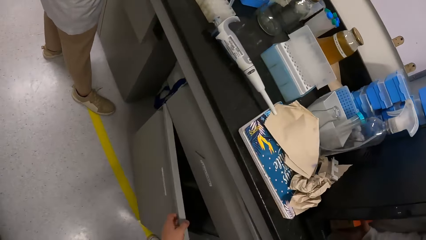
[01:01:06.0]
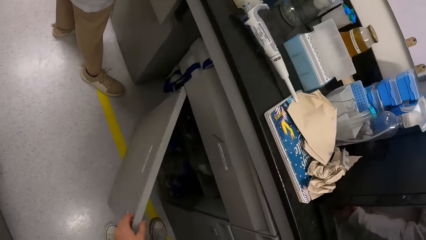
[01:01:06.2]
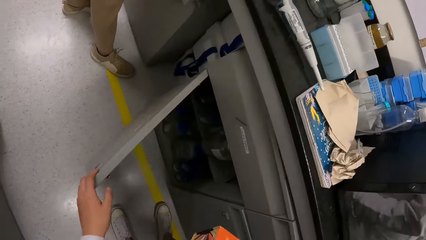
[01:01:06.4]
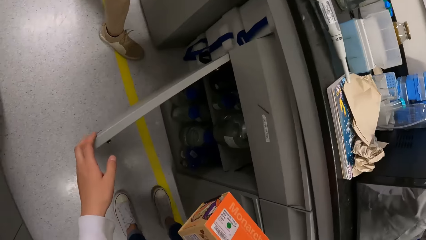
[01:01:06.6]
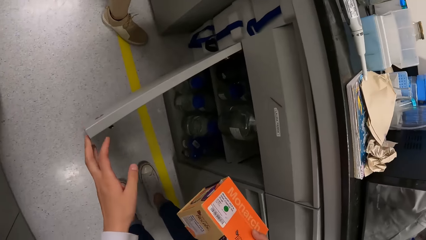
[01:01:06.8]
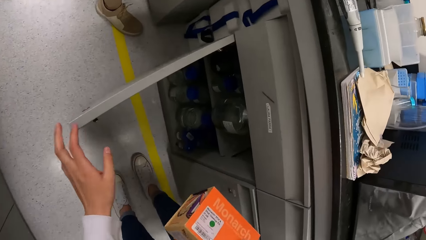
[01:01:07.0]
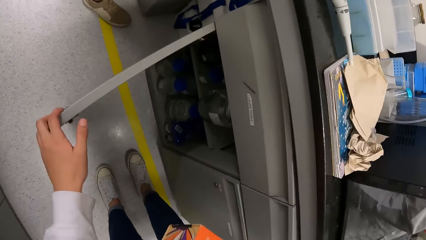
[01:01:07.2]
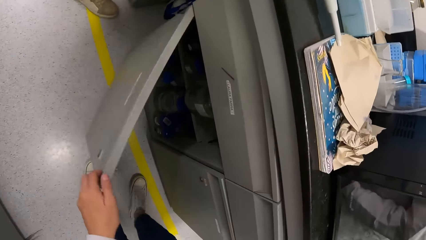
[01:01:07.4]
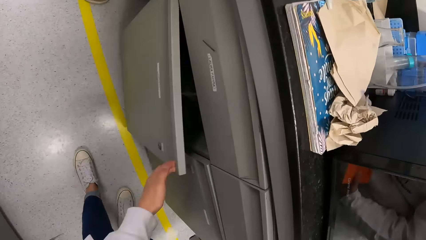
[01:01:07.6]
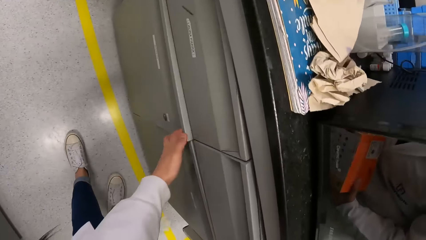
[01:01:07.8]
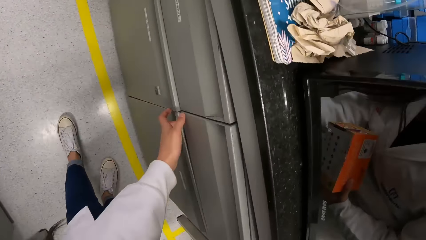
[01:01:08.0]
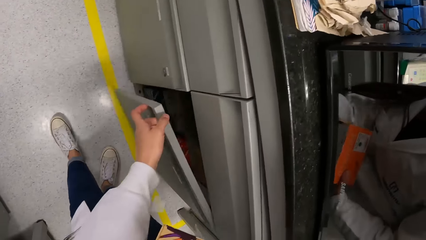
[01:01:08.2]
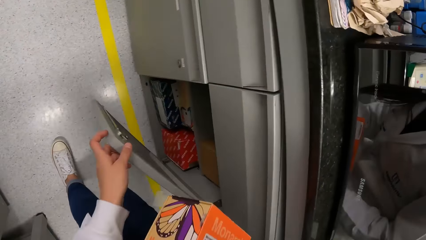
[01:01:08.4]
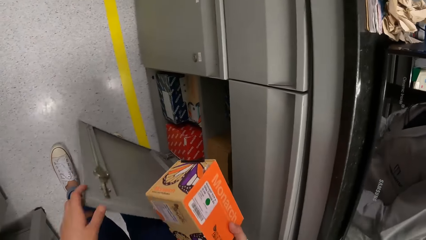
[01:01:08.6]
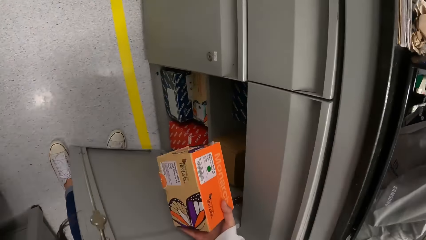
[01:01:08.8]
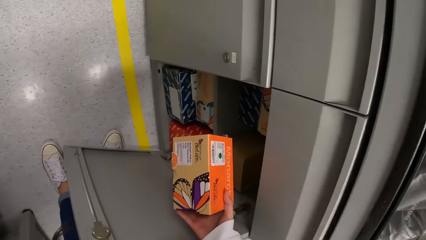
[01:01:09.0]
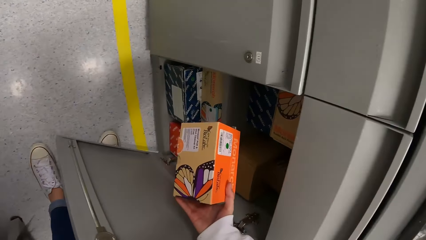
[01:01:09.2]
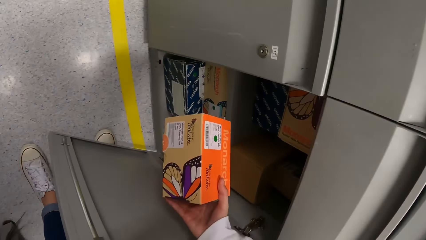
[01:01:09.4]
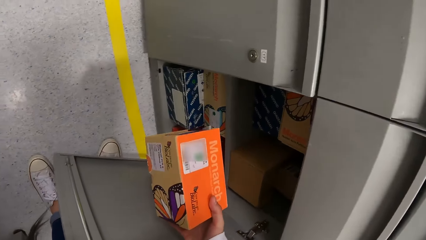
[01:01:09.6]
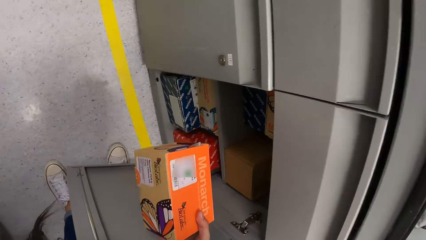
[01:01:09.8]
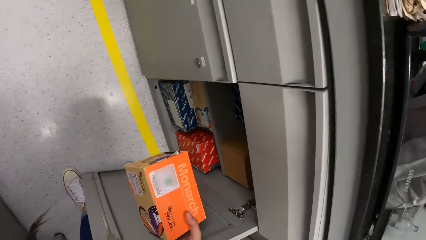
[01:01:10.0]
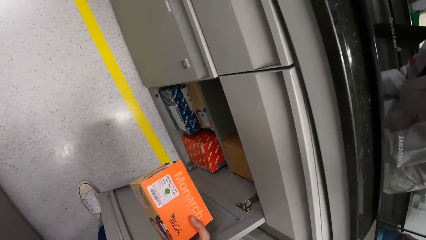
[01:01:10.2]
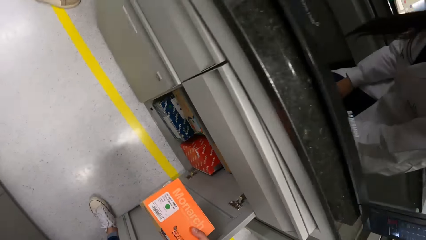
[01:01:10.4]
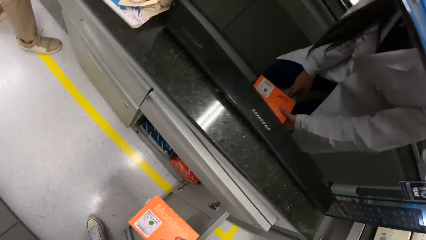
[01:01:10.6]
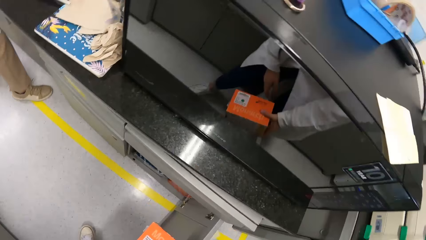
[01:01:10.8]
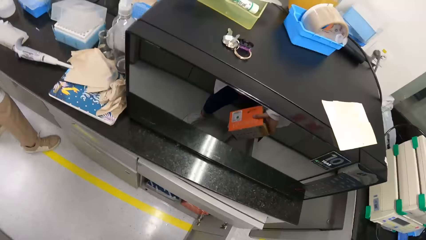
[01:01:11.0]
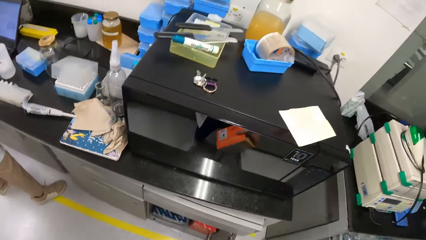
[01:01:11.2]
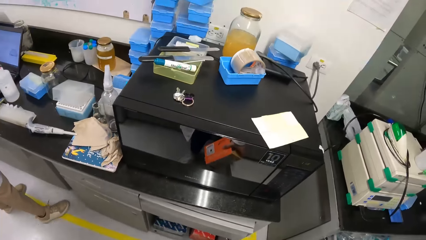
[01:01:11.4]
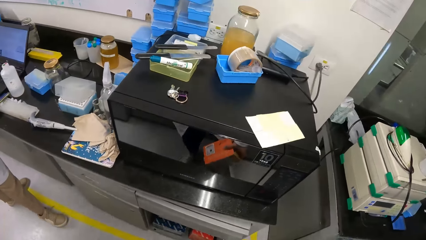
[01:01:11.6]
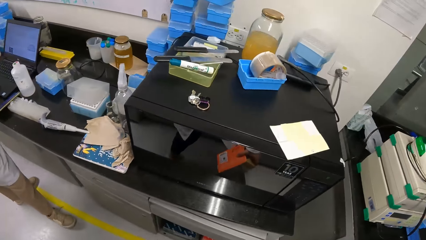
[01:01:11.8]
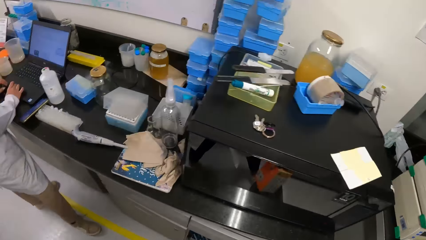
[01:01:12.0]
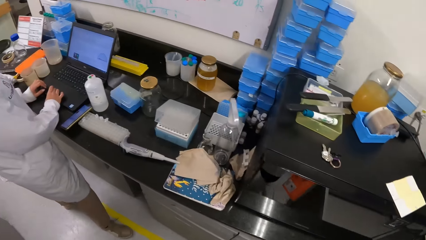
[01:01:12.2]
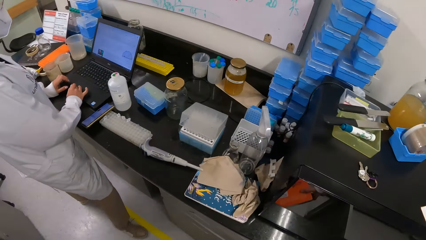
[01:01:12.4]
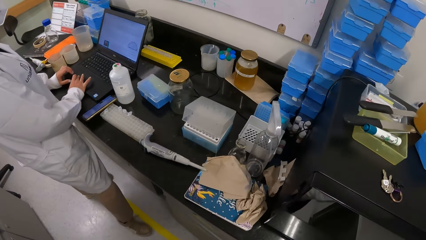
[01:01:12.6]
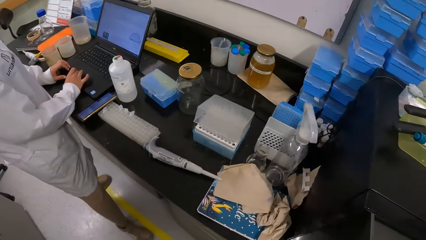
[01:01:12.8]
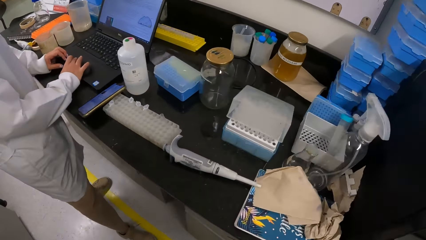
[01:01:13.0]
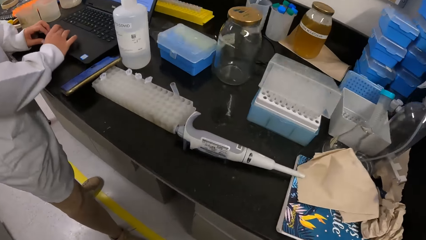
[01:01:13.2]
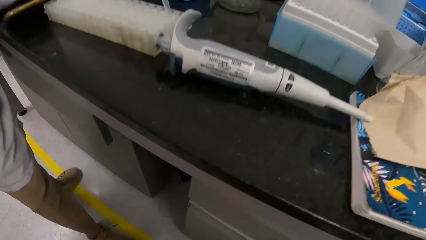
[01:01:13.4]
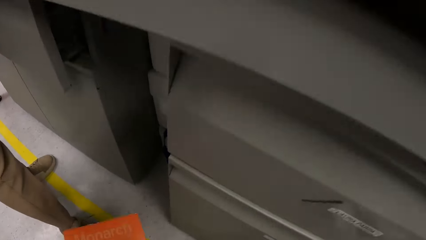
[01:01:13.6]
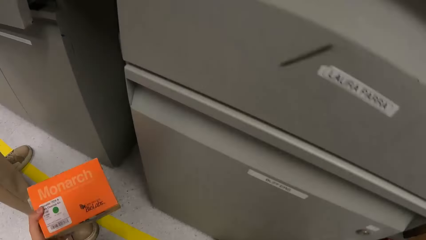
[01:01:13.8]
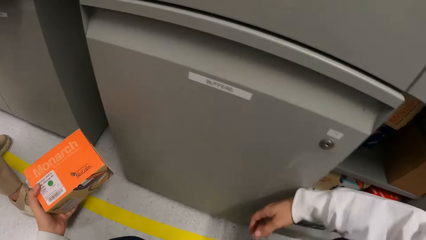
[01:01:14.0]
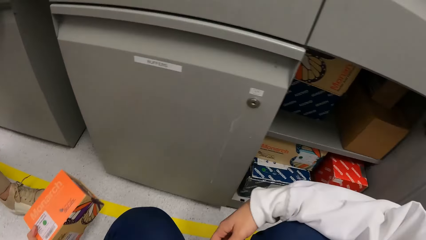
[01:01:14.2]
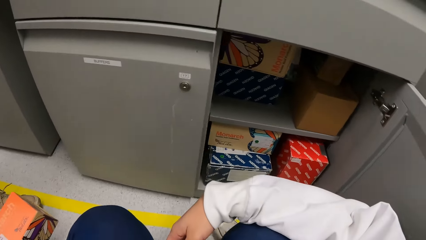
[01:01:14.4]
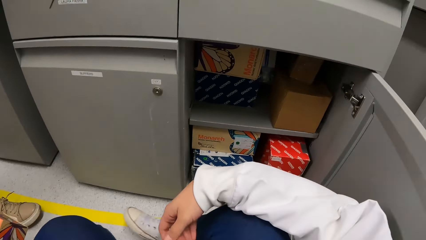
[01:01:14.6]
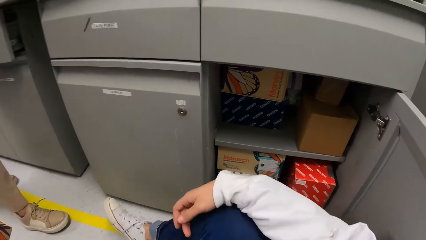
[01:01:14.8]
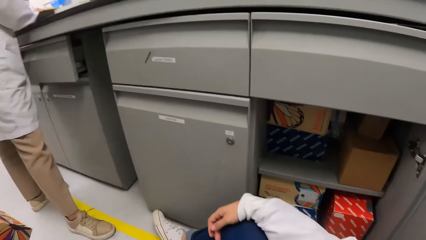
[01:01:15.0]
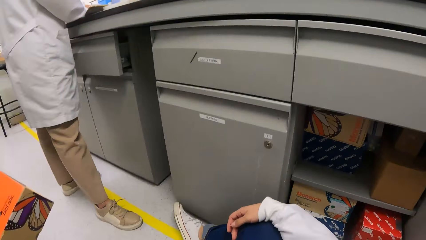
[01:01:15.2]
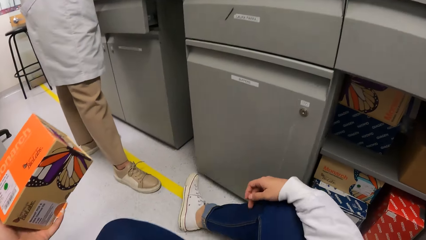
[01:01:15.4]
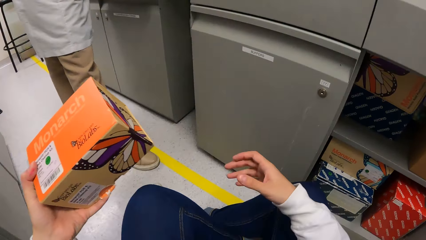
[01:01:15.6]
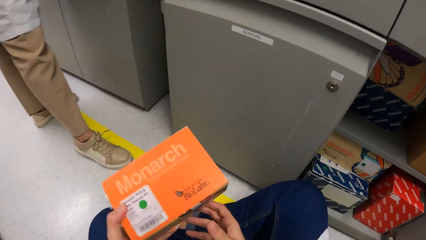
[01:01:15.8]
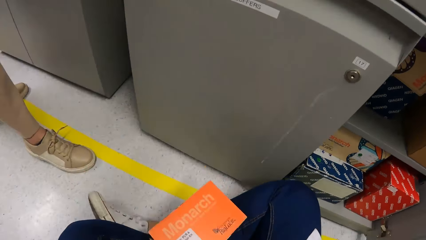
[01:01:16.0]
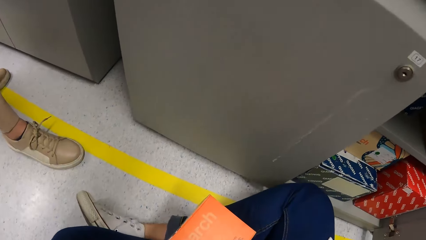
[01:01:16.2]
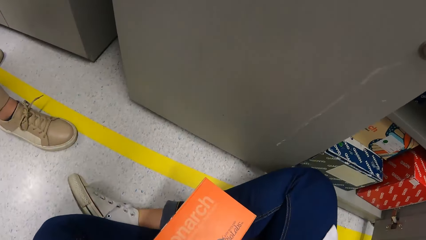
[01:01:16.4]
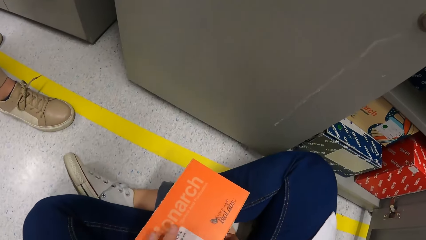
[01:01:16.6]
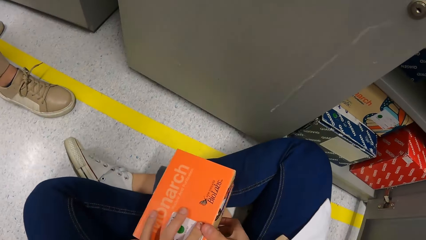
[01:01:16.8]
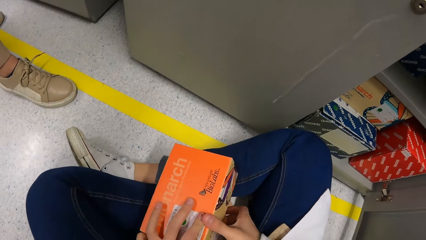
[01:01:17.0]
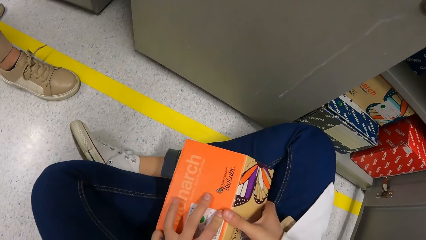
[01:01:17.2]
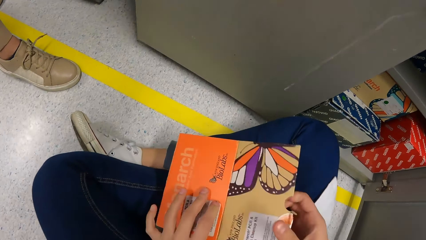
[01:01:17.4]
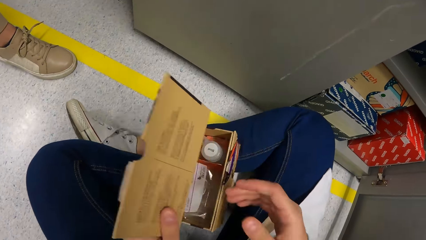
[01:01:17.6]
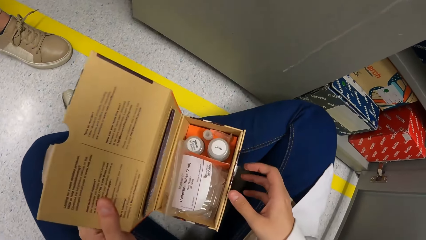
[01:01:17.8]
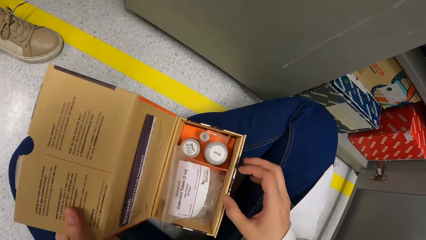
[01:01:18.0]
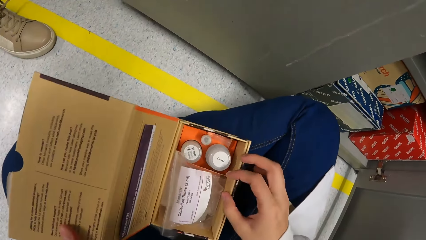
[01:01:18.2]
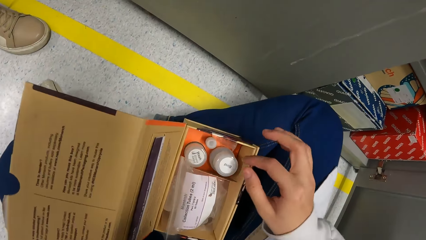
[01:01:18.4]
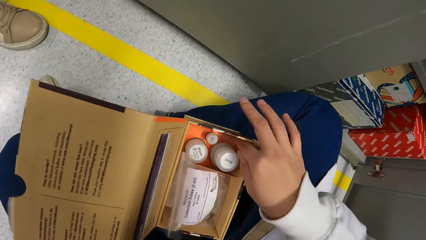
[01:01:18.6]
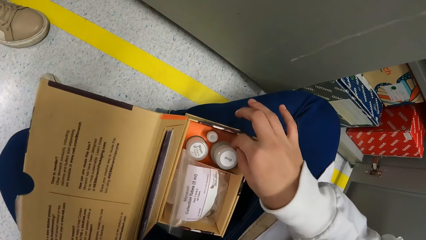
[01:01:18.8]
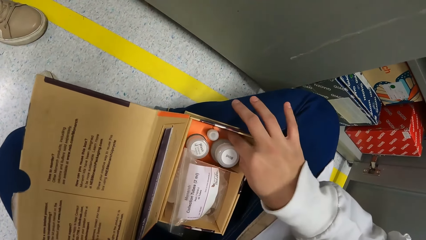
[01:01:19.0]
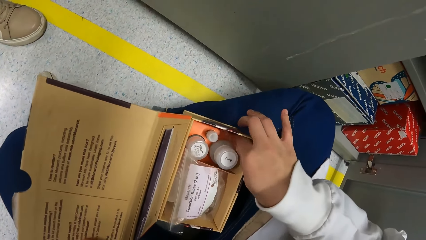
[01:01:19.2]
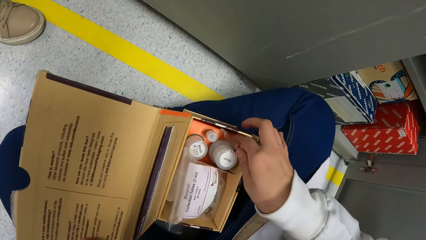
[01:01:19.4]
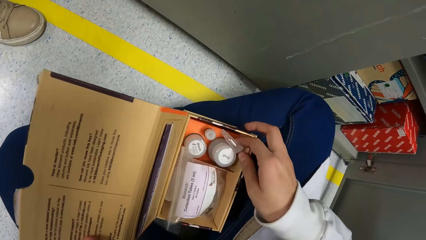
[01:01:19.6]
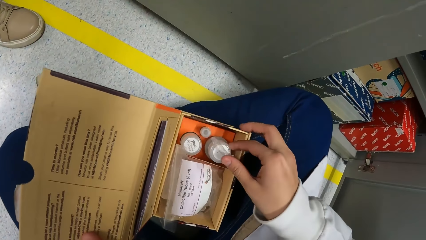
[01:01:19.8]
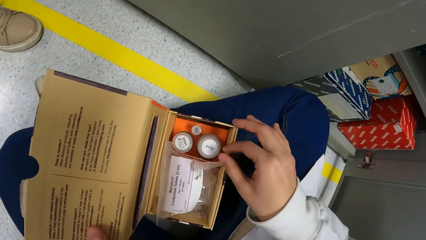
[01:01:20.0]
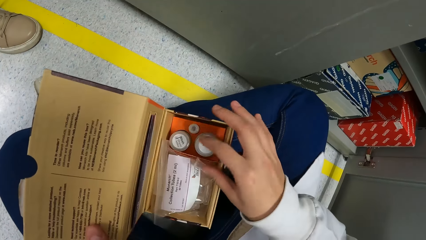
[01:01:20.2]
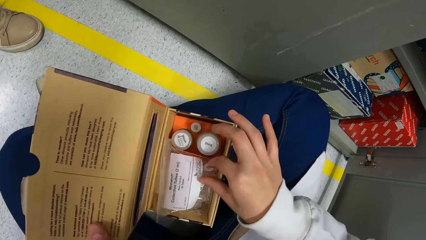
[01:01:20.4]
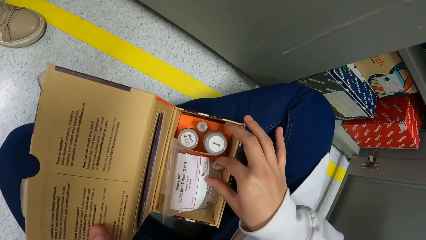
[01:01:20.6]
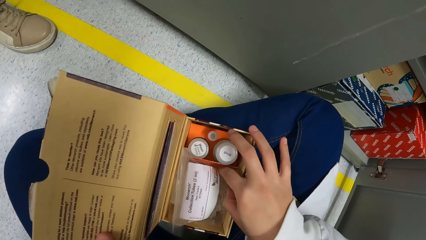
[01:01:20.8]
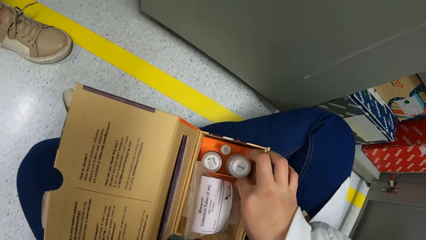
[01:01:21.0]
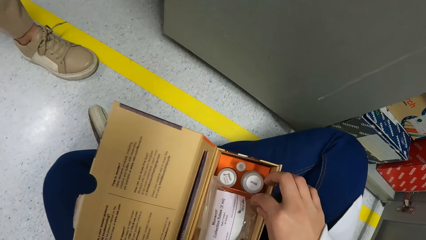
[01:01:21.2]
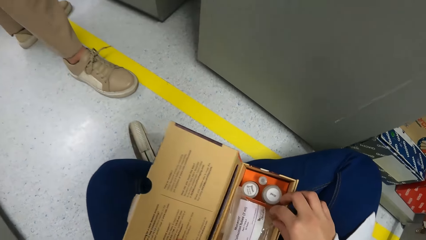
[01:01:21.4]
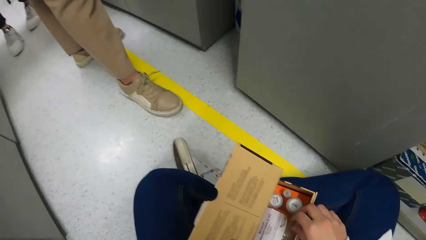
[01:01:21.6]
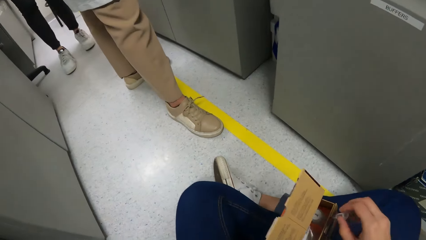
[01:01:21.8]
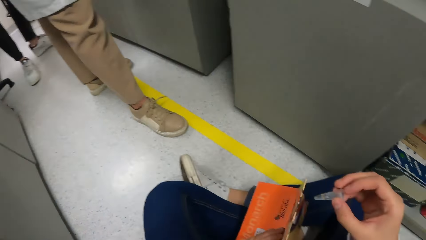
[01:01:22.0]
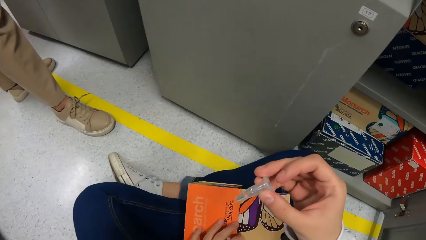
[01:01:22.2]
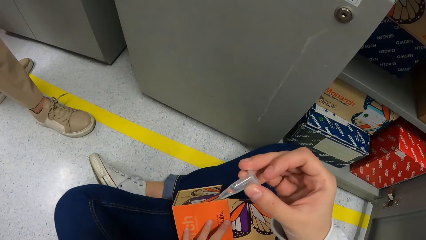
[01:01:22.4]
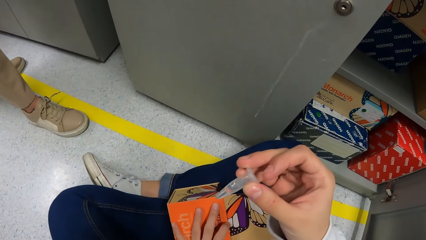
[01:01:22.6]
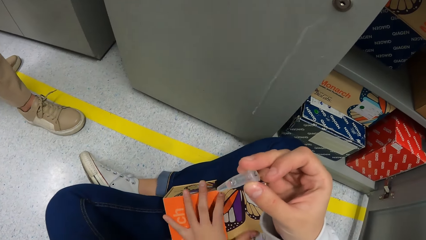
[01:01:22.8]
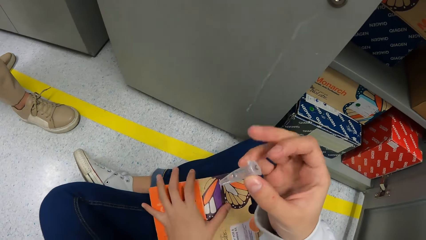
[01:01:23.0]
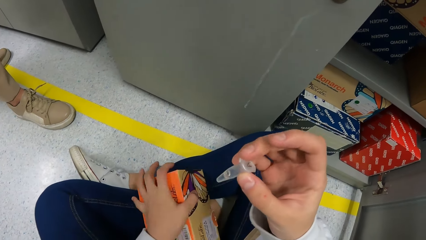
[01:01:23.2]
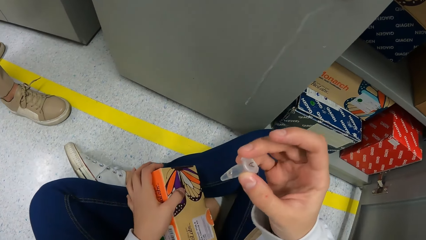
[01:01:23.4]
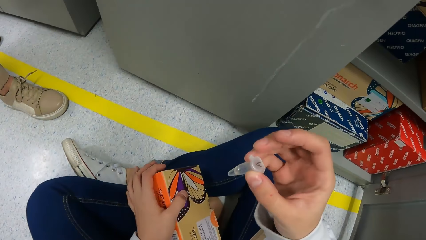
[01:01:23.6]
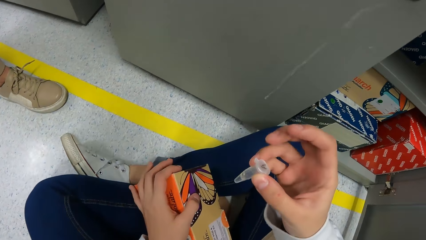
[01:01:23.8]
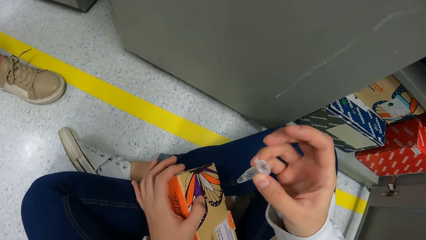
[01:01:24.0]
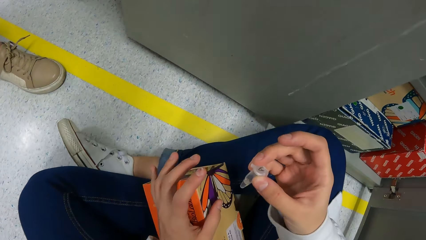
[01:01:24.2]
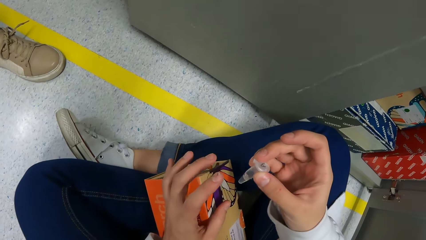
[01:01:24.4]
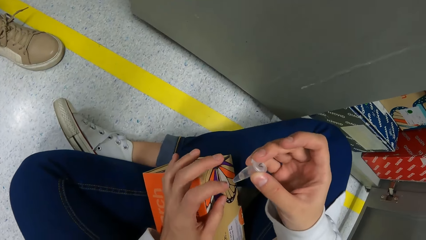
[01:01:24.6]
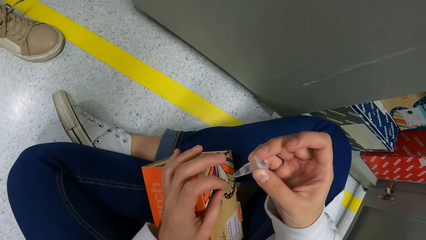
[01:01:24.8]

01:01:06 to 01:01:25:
The camera wearer opens a cabinet. They close the cabinet. They open the cabinet. They stare at a drawer. They look around. A person operates a laptop. The camera wearer bends towards the floor. They sit on the floor. They open a box. They pick up a dropper or test tube in the box. They stare at the test tube. They tap on the dropper.
